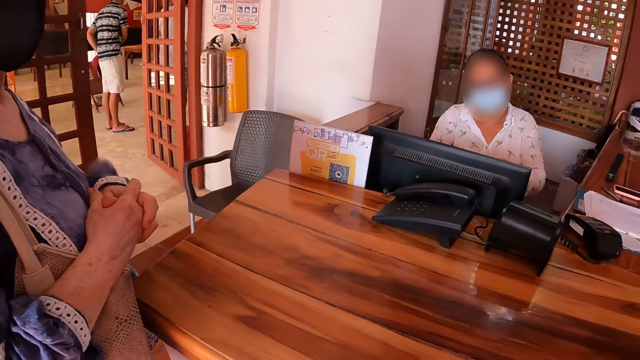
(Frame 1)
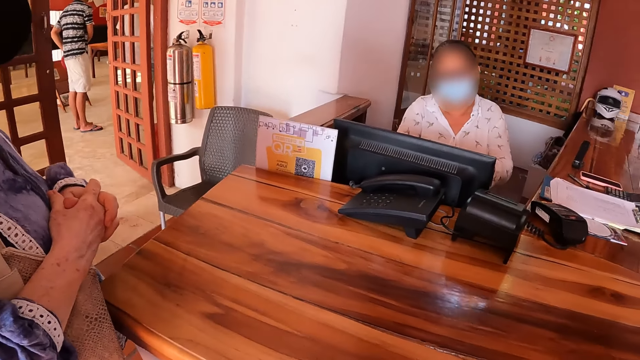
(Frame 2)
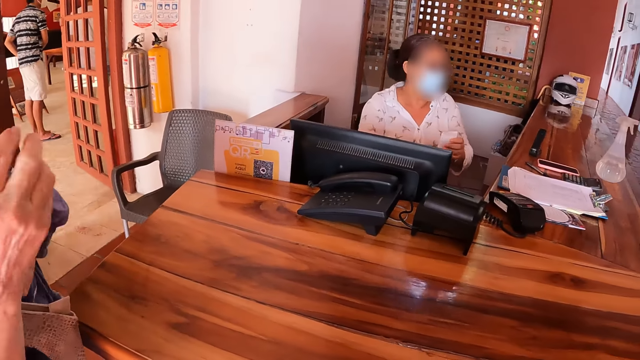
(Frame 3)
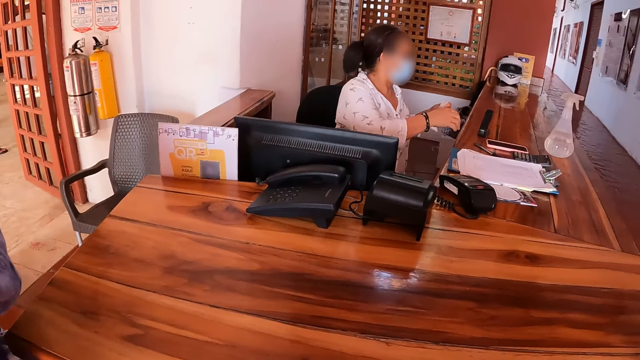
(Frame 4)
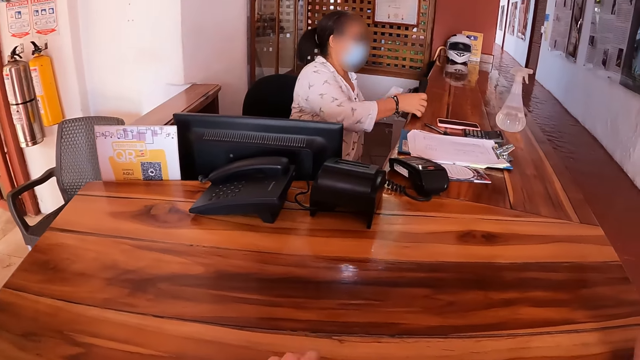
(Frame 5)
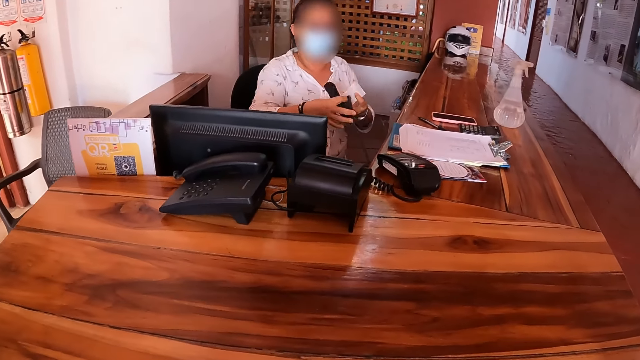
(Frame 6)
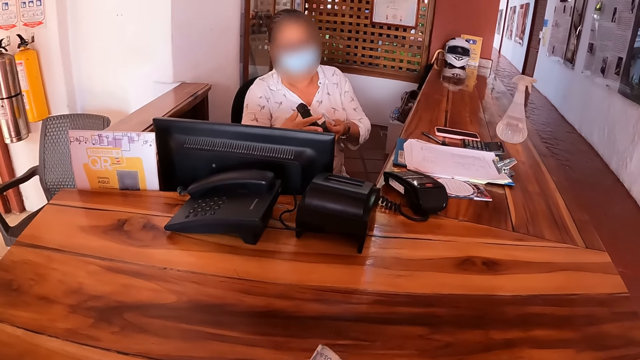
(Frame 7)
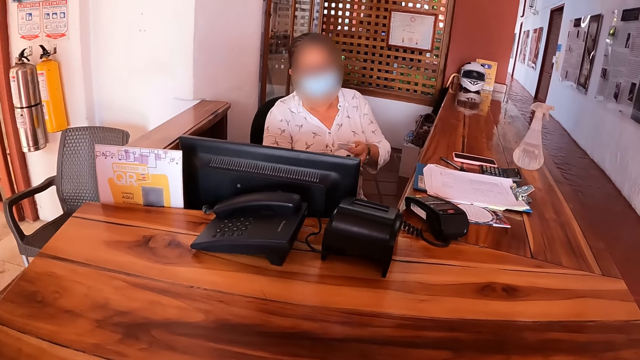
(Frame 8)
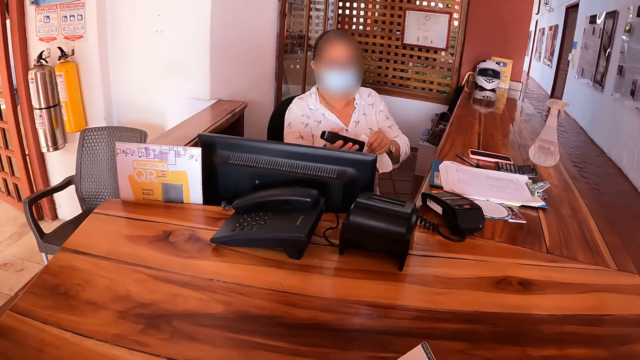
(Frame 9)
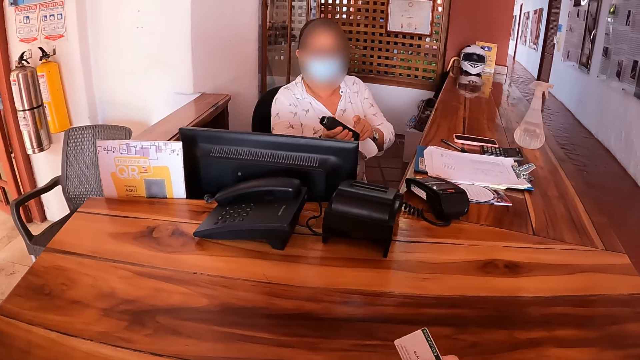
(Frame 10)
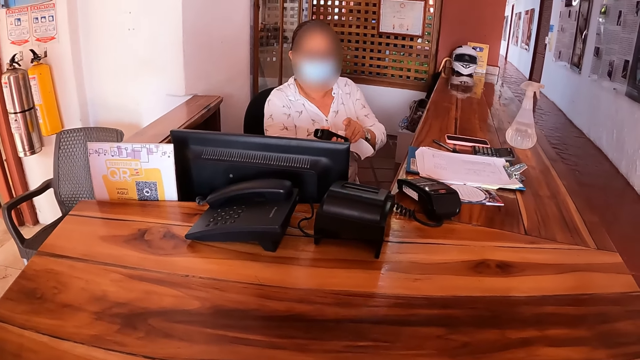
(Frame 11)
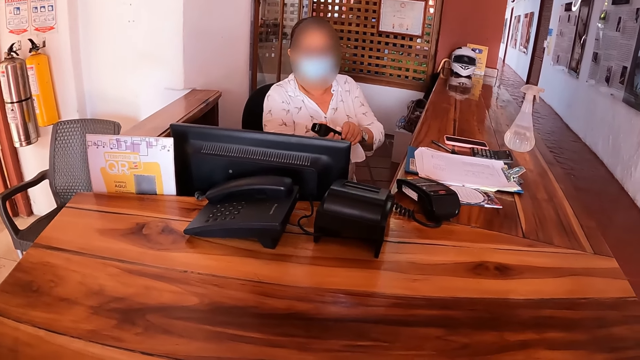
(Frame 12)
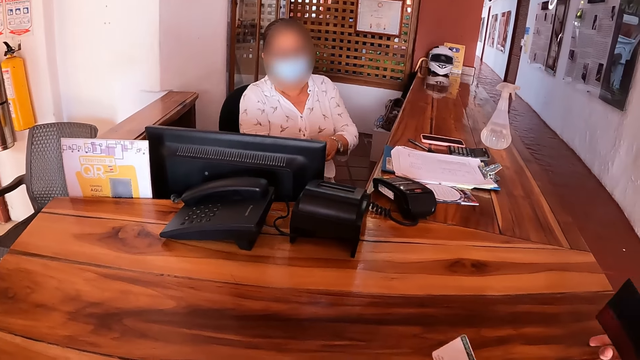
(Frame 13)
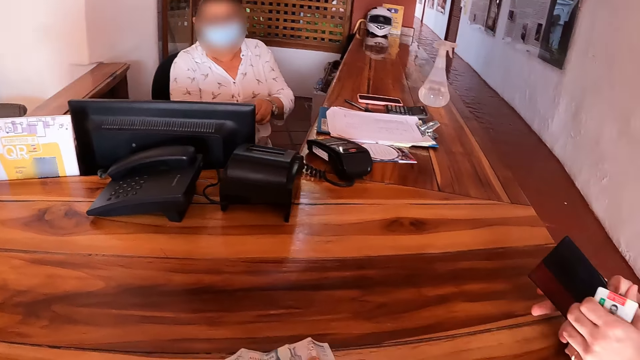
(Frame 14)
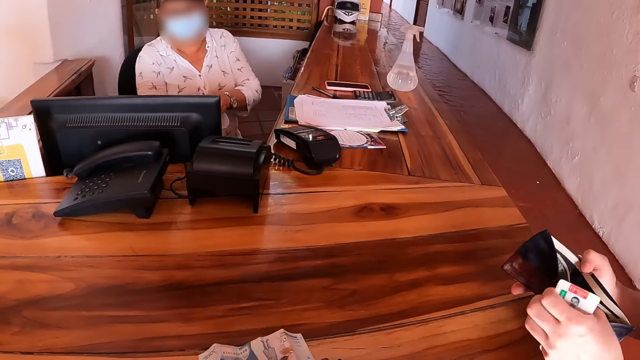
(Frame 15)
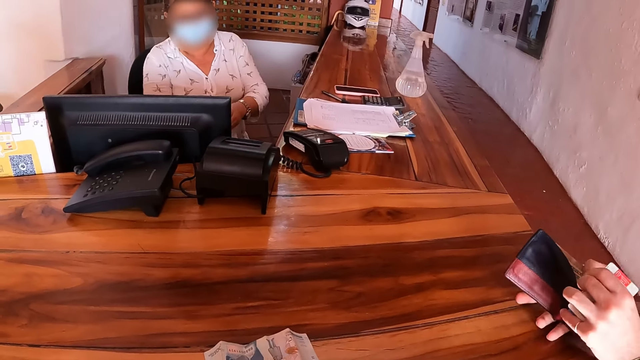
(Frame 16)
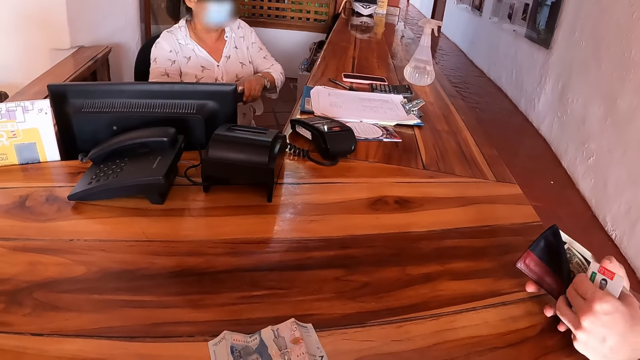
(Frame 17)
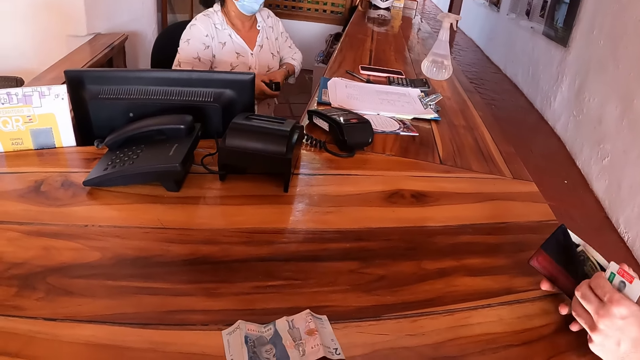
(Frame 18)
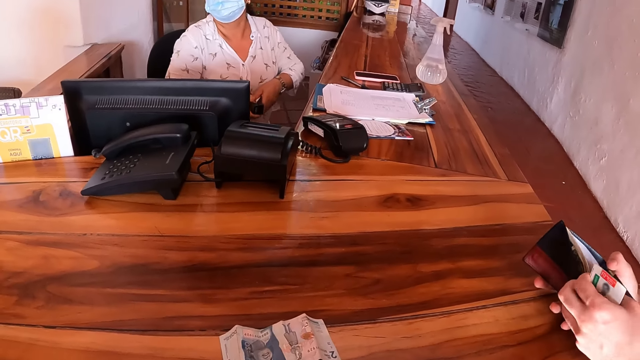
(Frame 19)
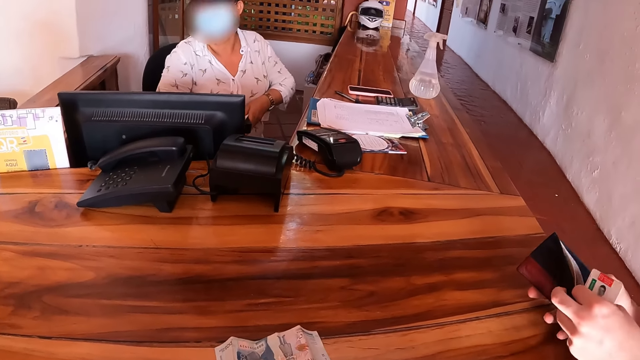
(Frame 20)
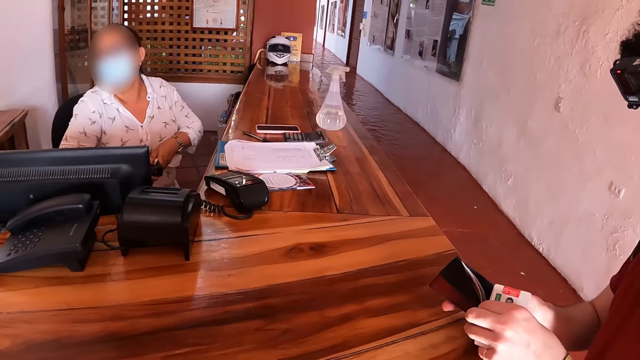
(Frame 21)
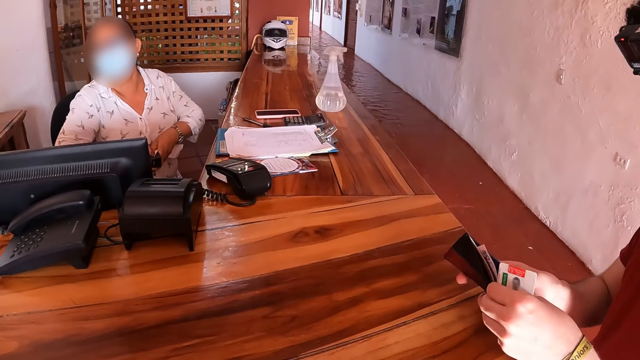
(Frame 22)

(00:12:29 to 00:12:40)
The camera wearer puts money on a reception counter. They staple the receipt with the stapler. A person opens the wallet with his hands.

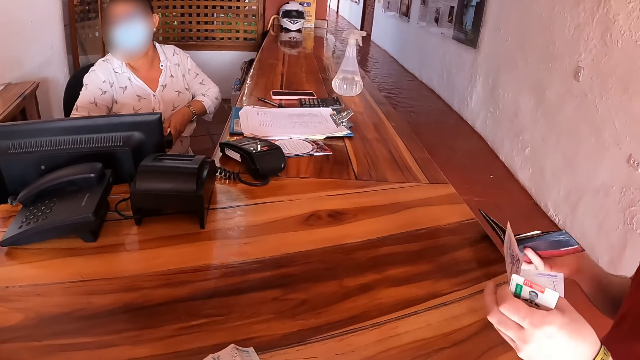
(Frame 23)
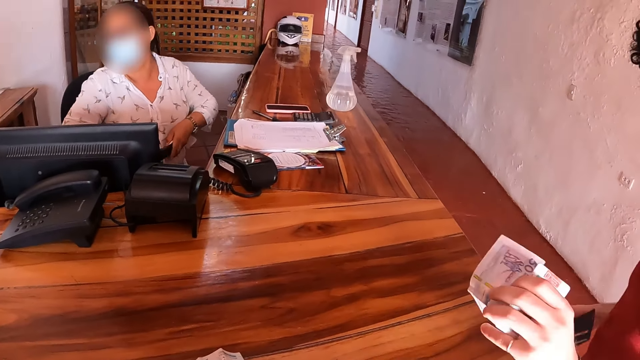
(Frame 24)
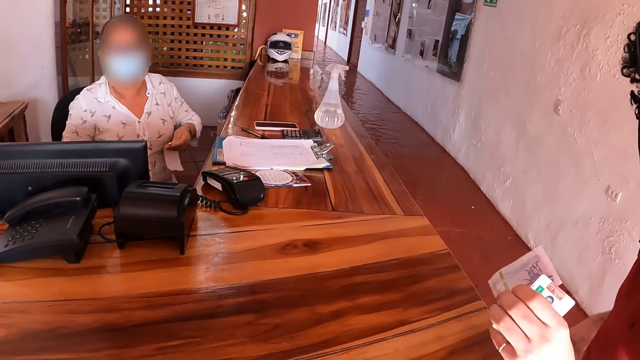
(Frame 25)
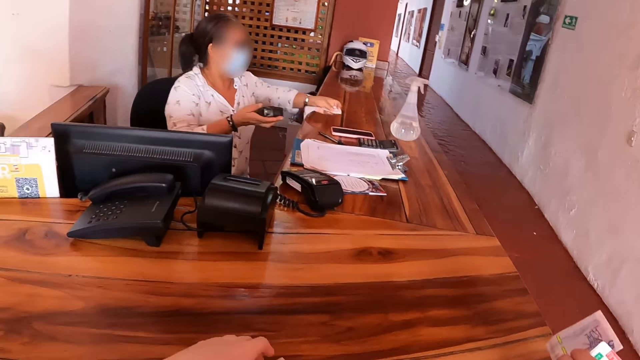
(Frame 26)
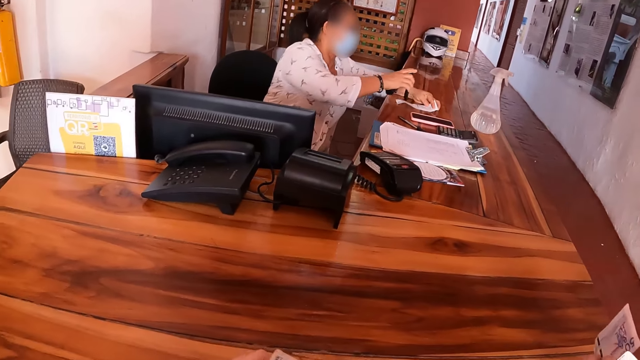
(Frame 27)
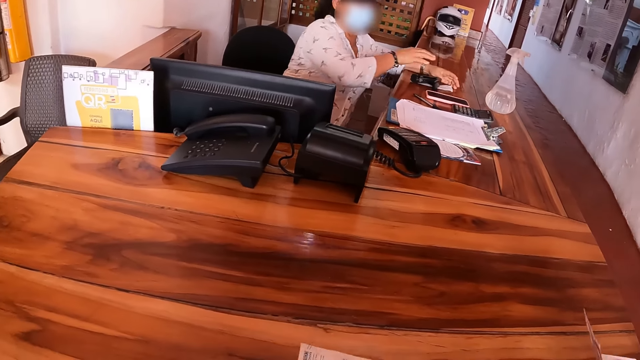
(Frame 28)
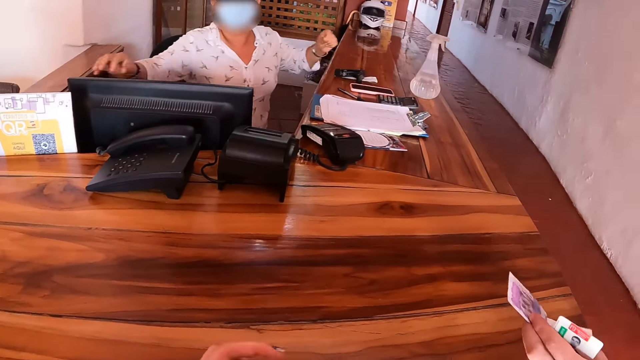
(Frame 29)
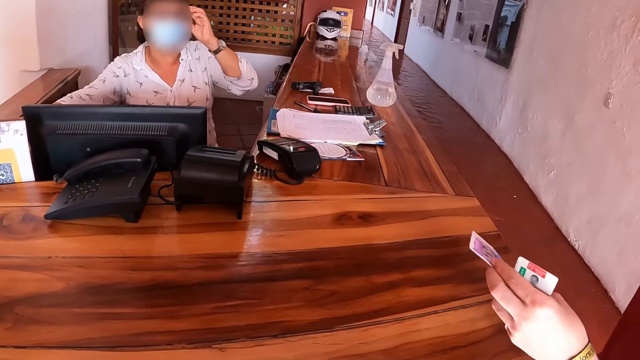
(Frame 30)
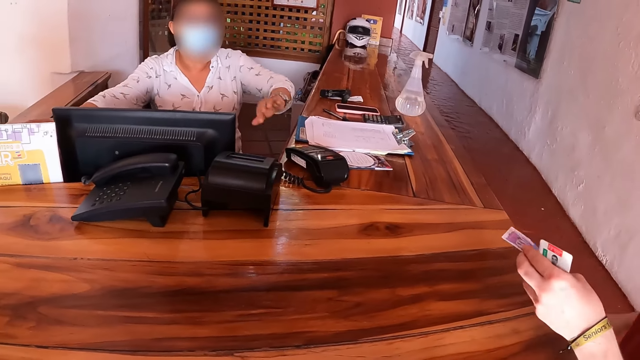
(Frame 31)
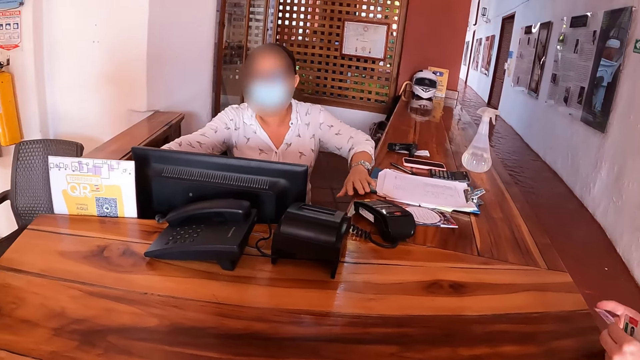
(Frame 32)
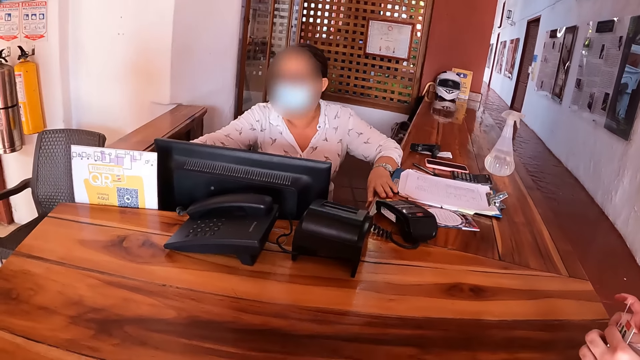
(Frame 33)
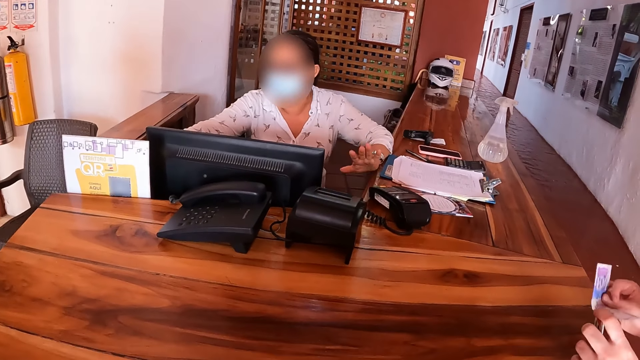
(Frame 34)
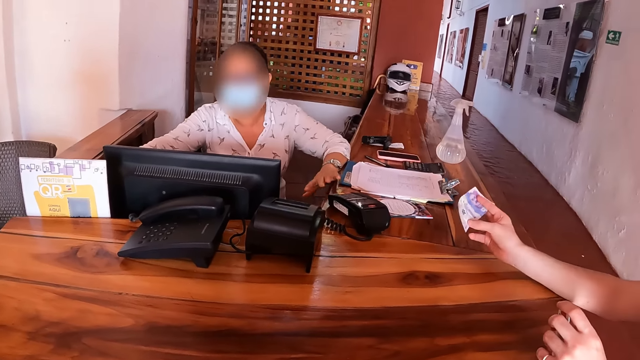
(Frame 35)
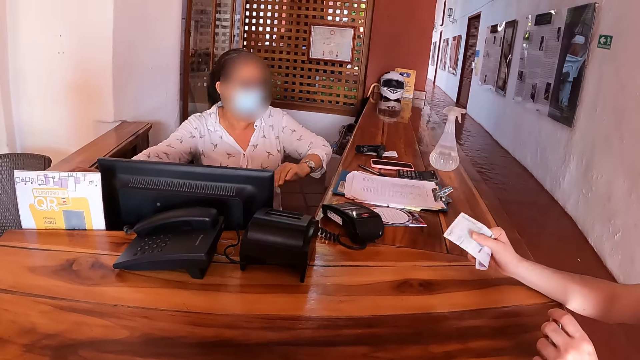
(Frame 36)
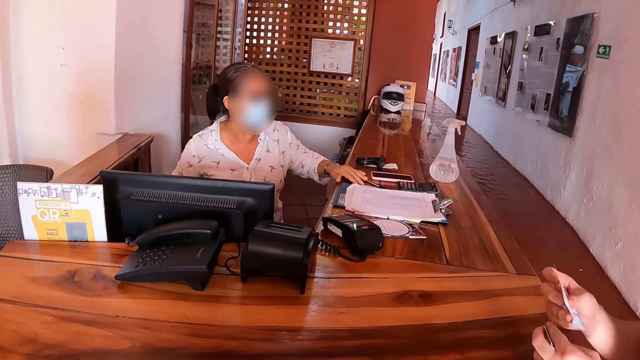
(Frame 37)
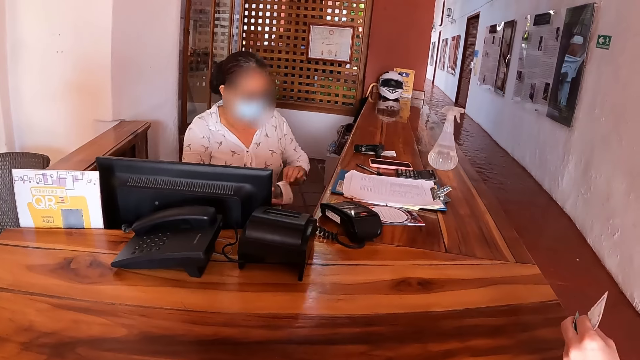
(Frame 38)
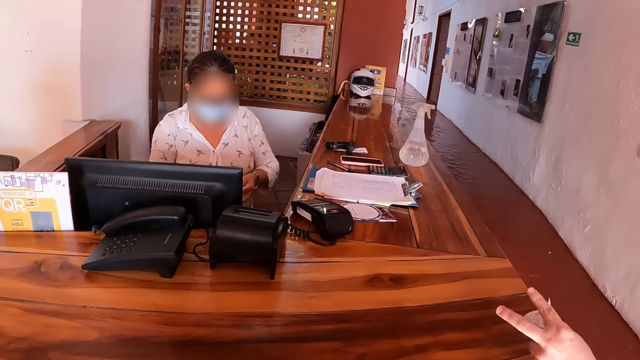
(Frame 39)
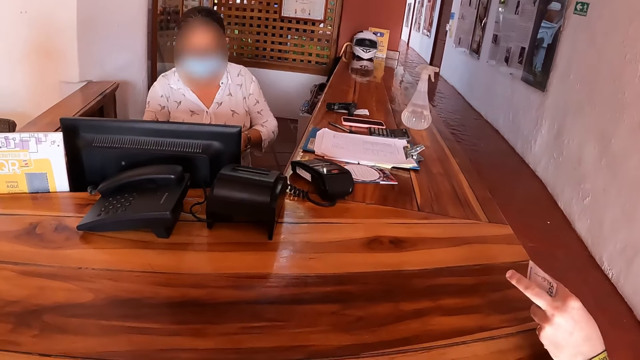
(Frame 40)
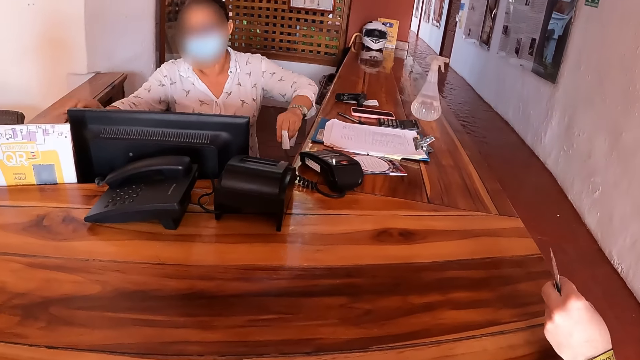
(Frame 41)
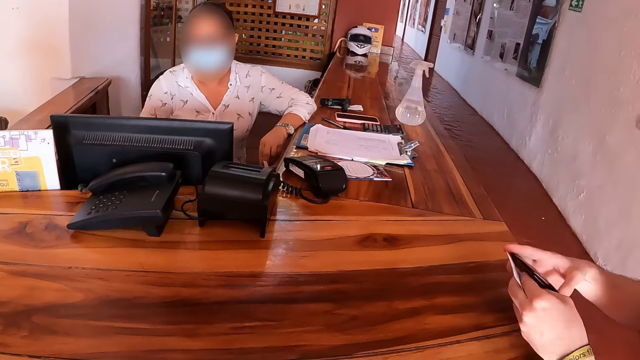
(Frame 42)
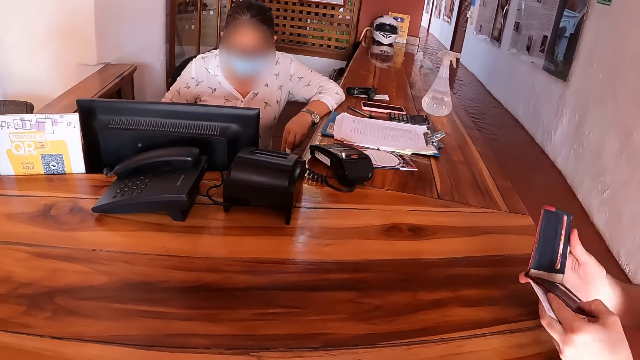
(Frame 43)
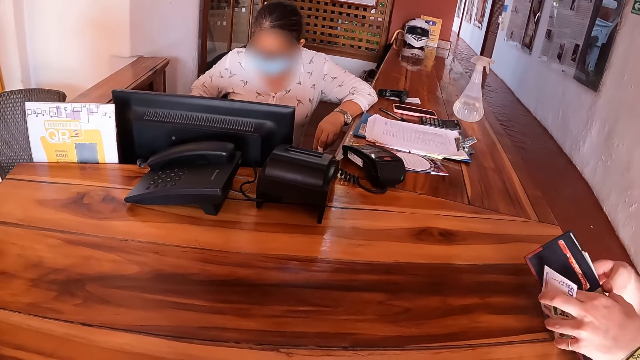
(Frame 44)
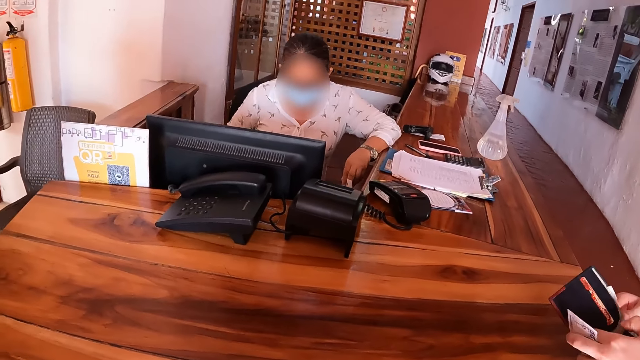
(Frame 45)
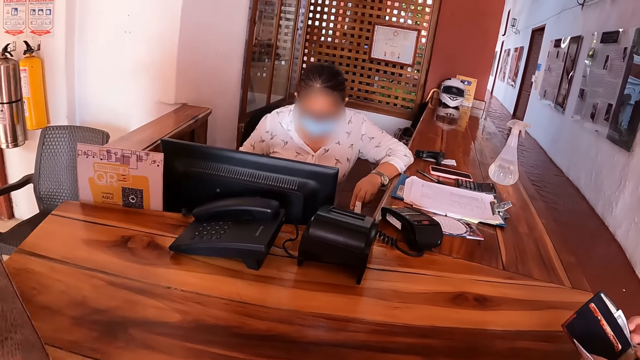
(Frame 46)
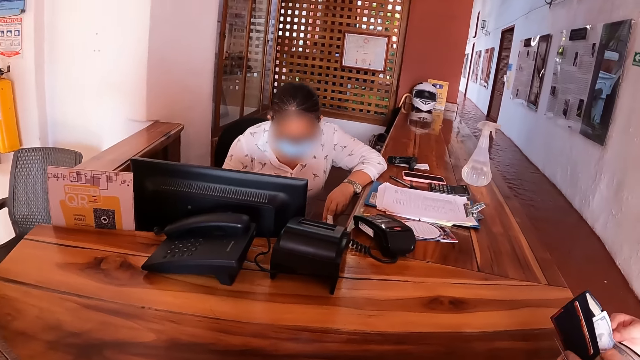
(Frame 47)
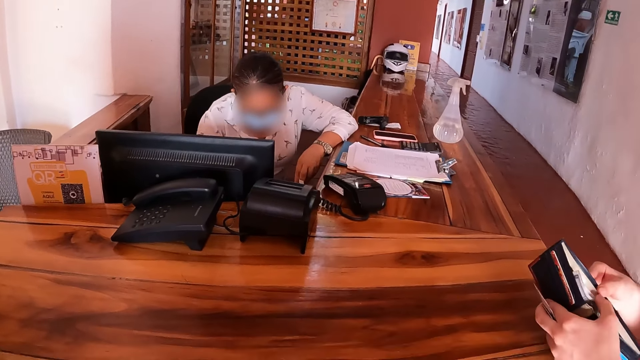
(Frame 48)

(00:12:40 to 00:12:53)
The camera wearer picks up money from a reception counter. The receptionist puts the stapler on the receptionist desk.
